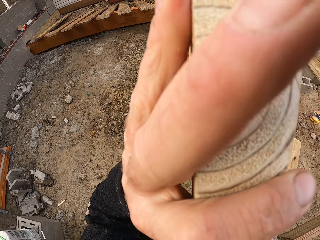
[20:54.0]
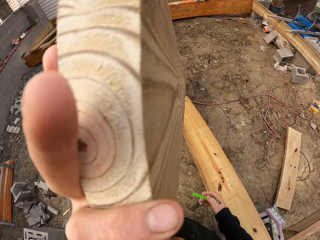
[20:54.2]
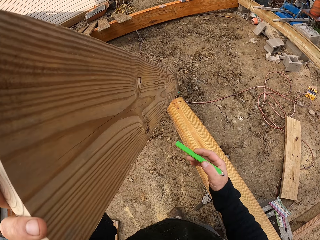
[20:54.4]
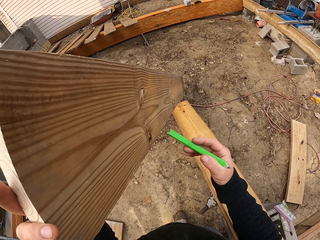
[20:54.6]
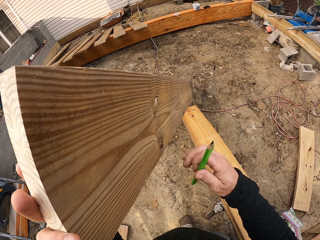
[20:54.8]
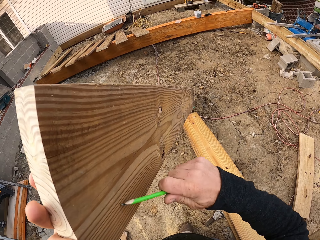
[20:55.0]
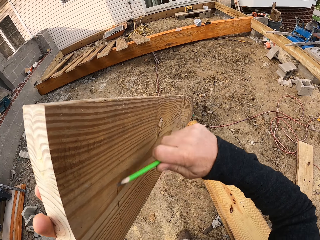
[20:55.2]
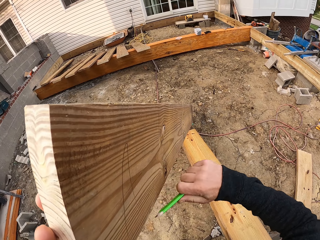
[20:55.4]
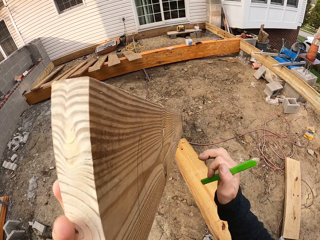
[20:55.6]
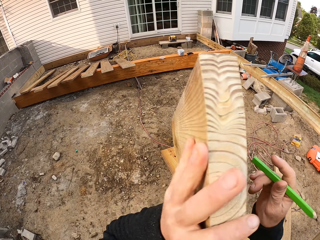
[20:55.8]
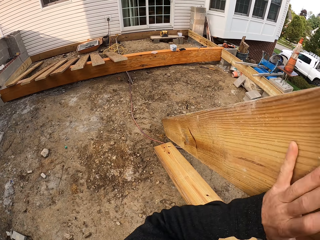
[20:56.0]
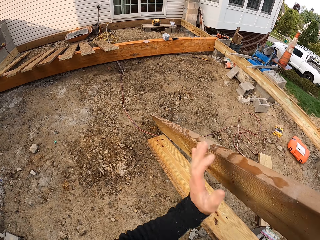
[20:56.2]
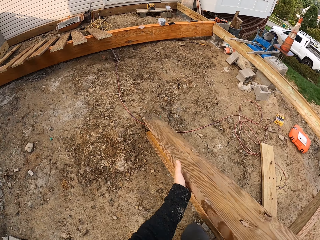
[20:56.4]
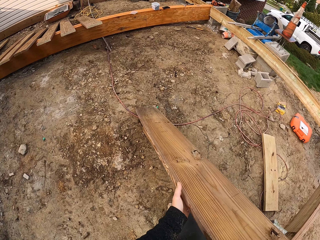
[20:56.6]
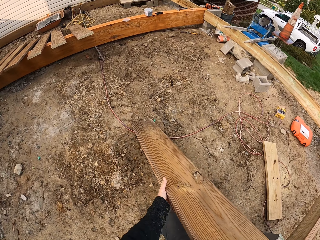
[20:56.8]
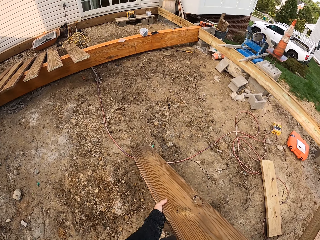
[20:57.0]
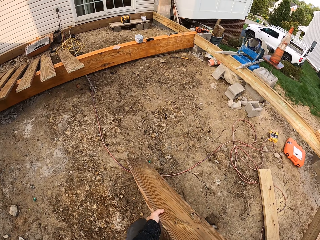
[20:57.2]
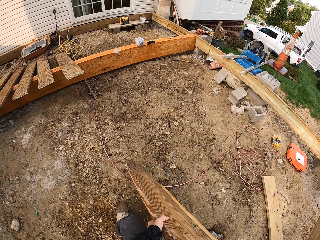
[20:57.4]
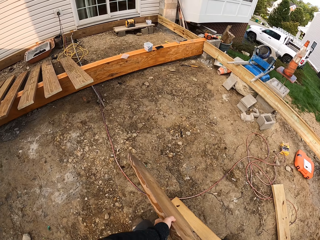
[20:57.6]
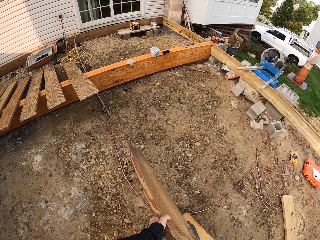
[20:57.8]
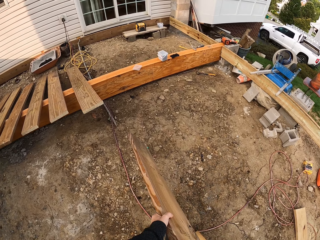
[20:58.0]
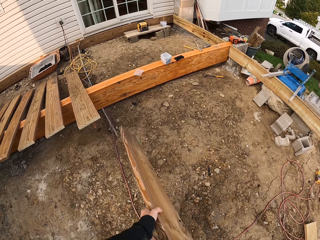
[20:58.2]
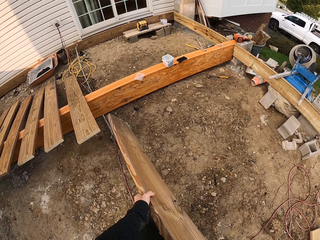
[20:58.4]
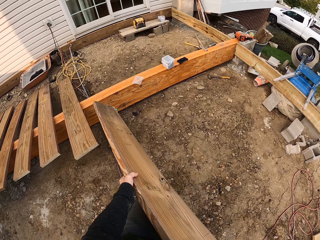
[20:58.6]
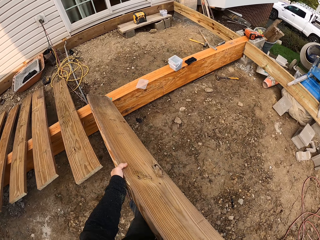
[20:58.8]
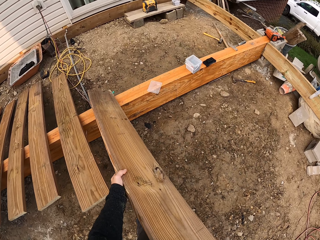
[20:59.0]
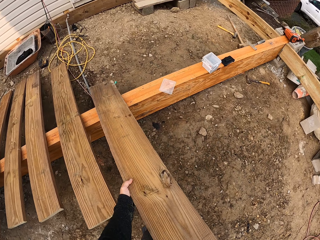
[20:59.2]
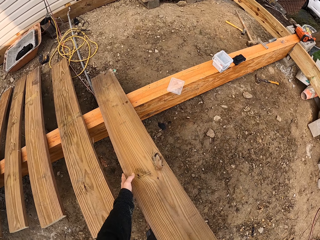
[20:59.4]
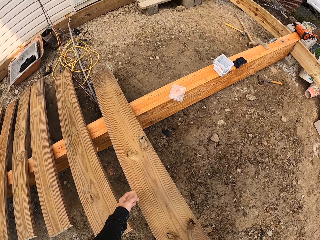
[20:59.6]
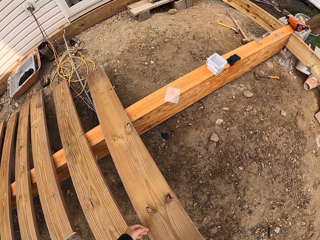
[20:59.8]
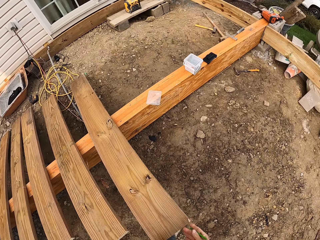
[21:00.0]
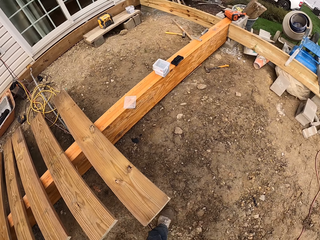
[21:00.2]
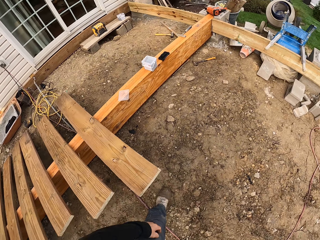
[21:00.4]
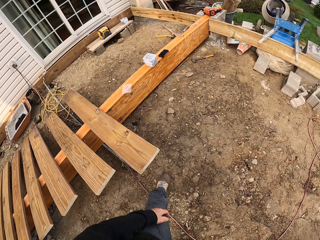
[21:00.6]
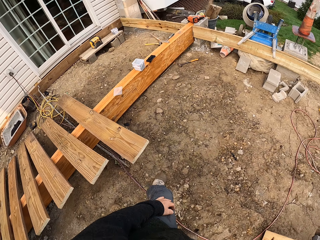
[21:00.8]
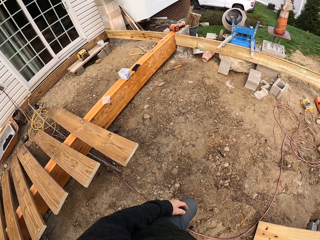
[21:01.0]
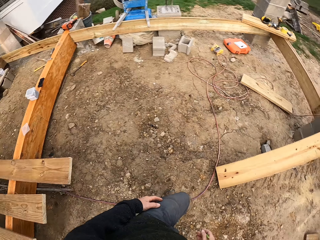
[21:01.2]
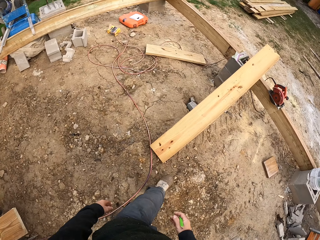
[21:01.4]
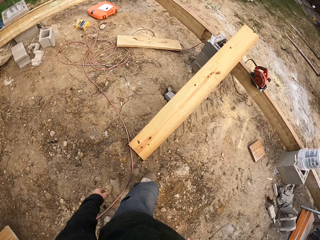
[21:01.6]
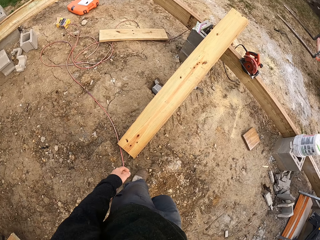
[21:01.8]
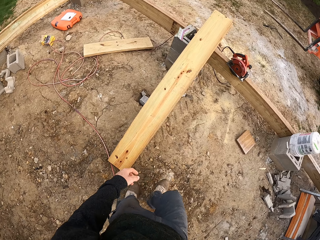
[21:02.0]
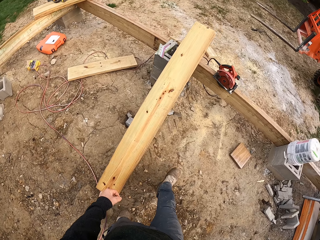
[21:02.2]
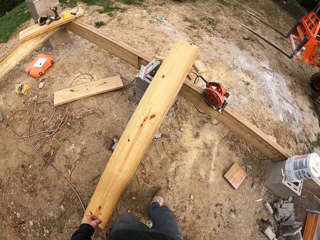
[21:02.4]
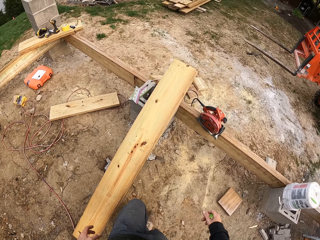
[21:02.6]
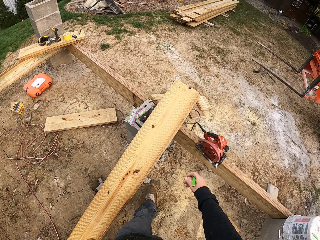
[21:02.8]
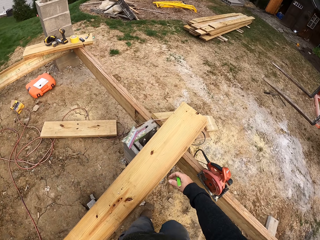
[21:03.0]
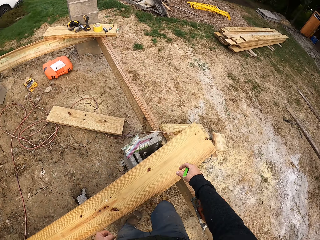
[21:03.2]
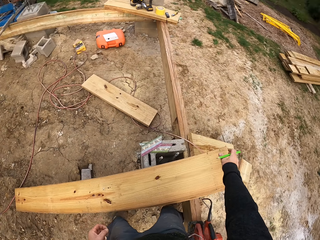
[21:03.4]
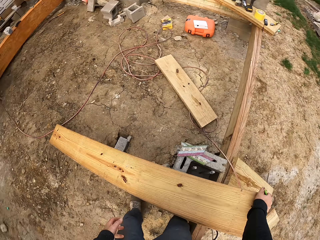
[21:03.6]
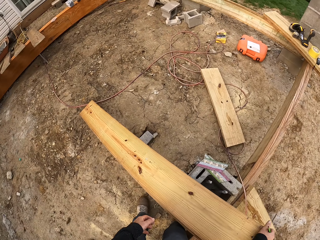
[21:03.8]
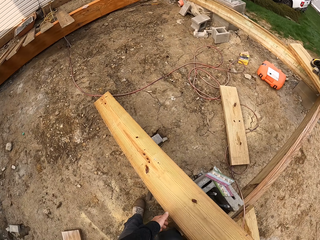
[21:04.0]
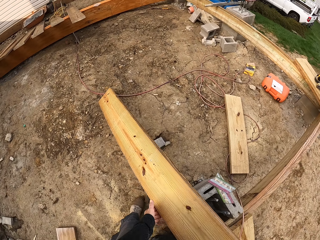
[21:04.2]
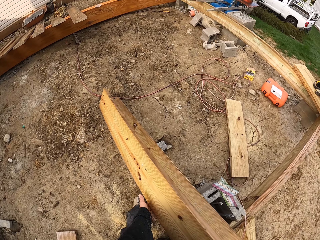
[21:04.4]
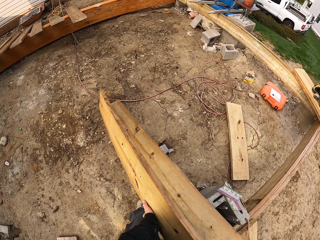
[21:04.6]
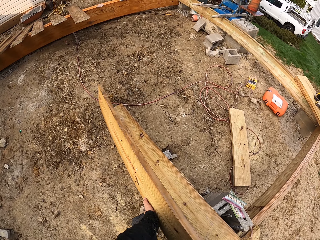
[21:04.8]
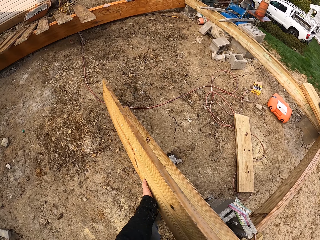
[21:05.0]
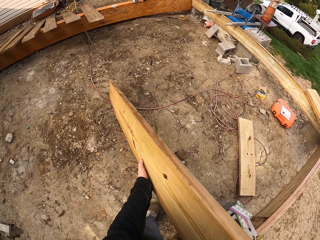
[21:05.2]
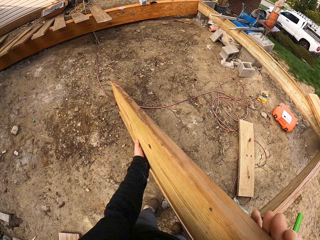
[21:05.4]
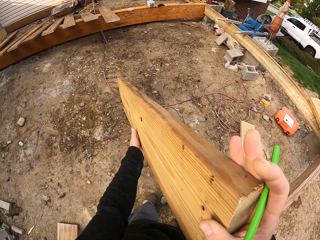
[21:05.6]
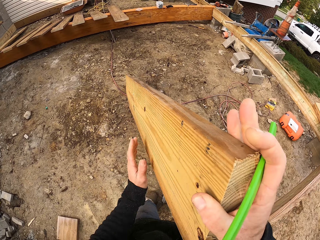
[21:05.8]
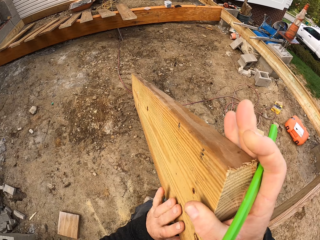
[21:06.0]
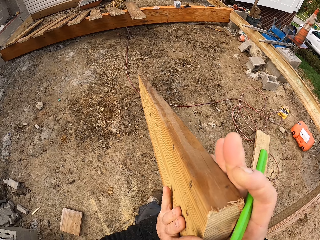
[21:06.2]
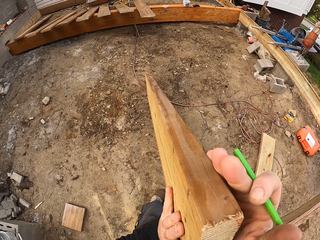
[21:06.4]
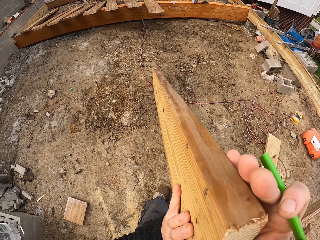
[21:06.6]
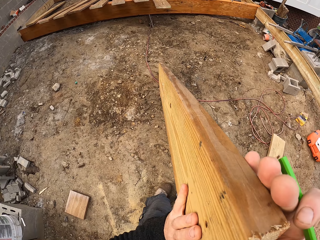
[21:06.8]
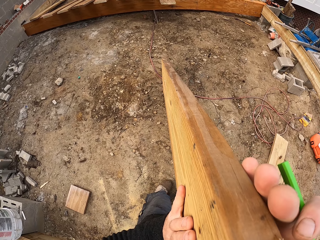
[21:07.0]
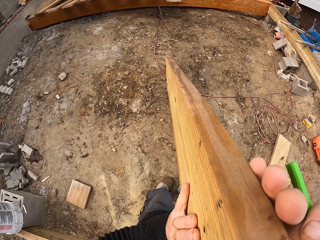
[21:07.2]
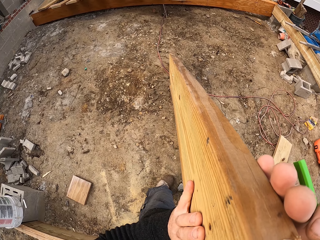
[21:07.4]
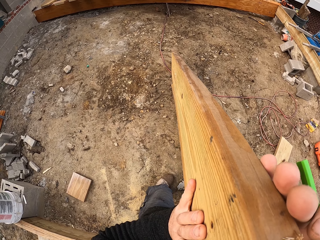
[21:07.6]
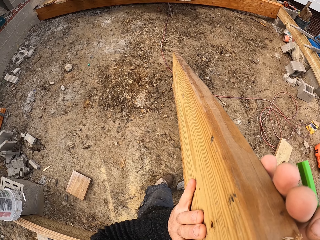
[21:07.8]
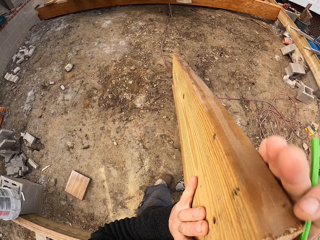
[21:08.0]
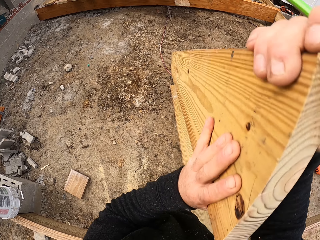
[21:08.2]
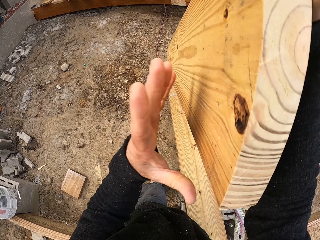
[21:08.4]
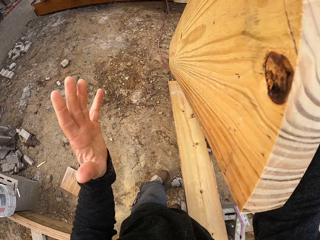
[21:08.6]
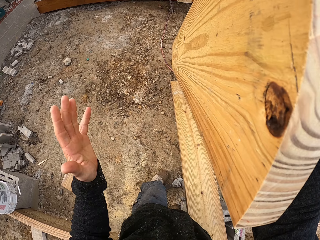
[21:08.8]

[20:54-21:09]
The camera wearer draws on the piece of wood. They carry the piece of wood, walk around the construction site with the wood, and drop the piece of wood on the ground. They hold the piece of wood, pick up the piece of wood, and look at the side of the piece of wood.

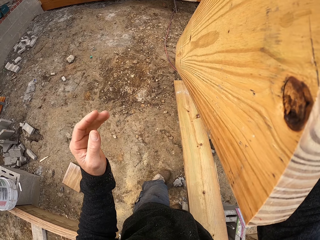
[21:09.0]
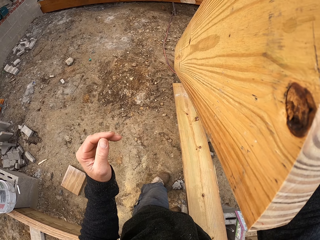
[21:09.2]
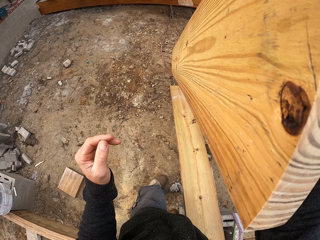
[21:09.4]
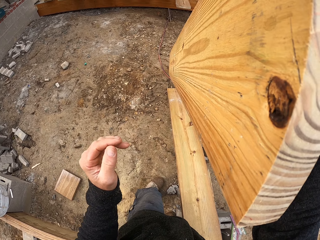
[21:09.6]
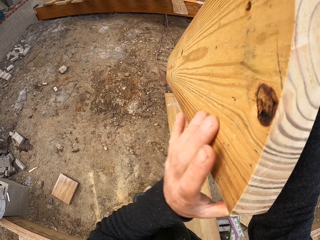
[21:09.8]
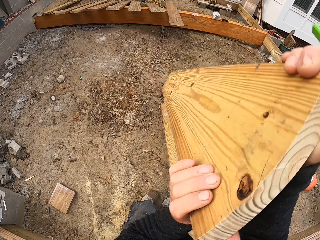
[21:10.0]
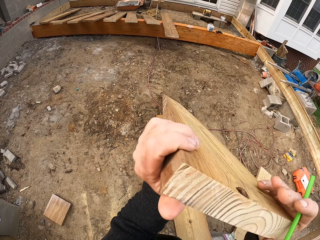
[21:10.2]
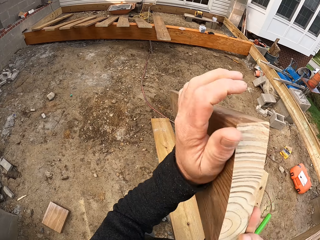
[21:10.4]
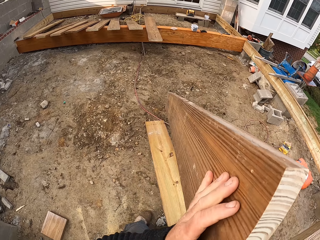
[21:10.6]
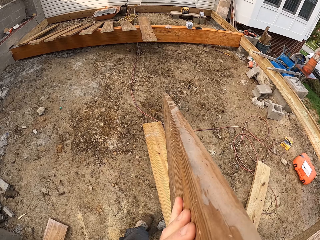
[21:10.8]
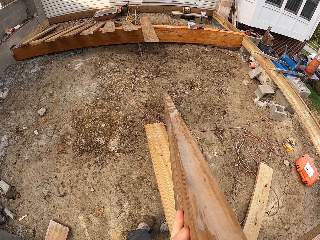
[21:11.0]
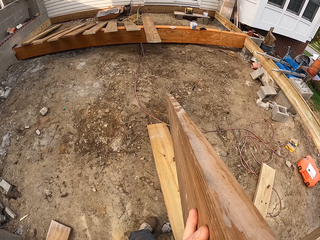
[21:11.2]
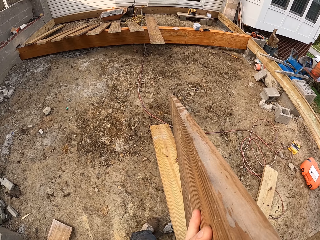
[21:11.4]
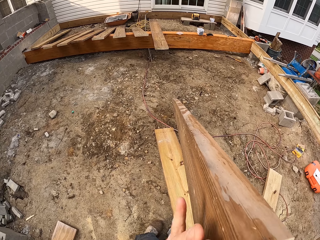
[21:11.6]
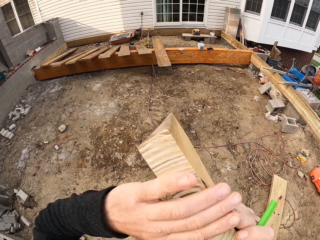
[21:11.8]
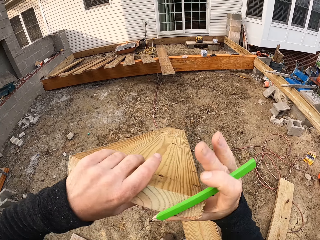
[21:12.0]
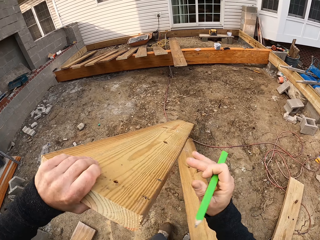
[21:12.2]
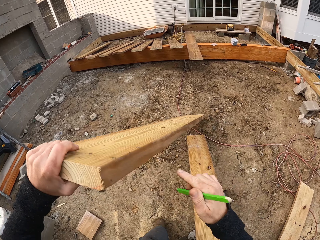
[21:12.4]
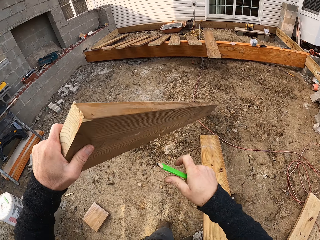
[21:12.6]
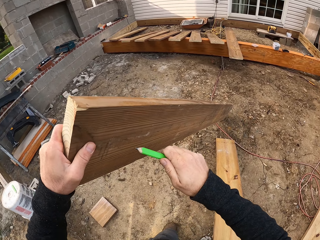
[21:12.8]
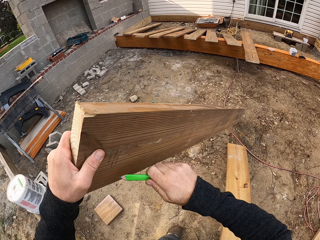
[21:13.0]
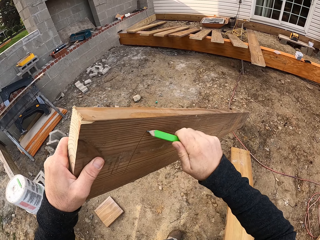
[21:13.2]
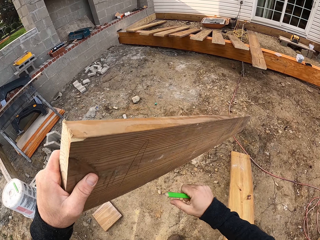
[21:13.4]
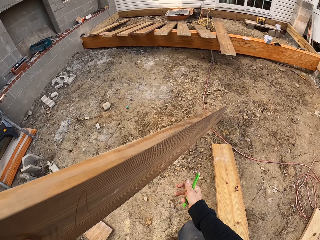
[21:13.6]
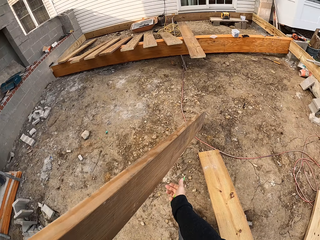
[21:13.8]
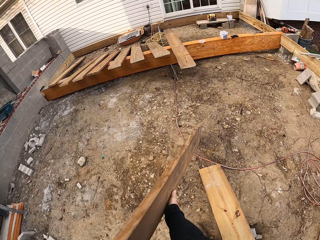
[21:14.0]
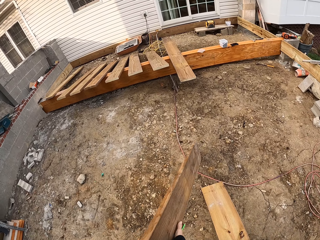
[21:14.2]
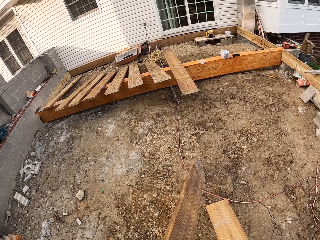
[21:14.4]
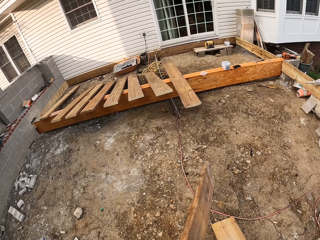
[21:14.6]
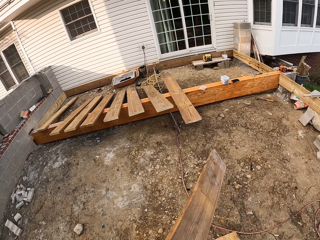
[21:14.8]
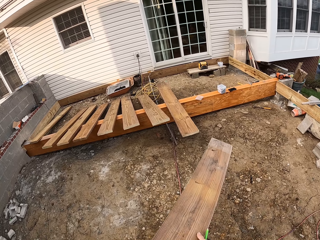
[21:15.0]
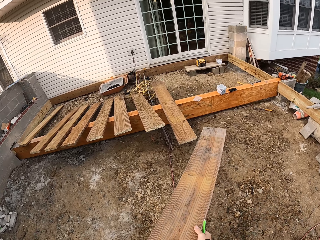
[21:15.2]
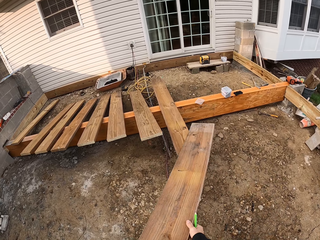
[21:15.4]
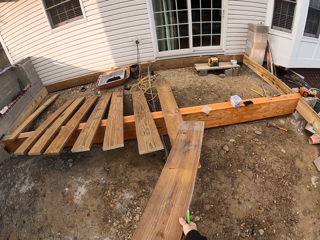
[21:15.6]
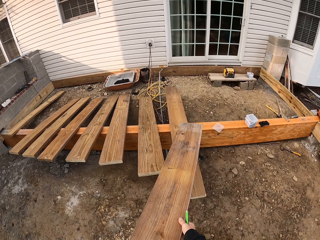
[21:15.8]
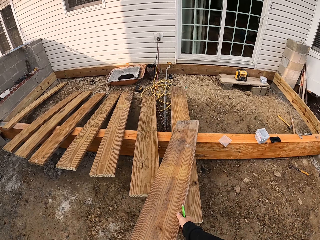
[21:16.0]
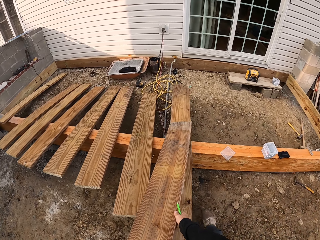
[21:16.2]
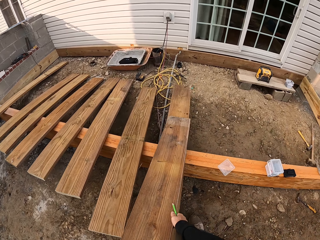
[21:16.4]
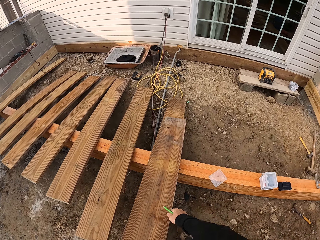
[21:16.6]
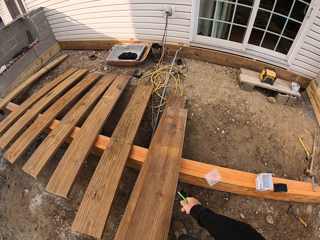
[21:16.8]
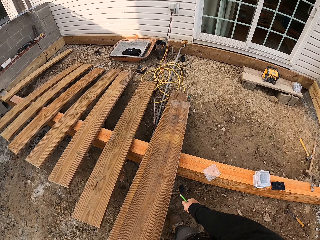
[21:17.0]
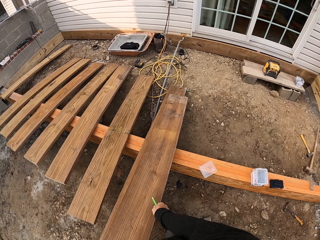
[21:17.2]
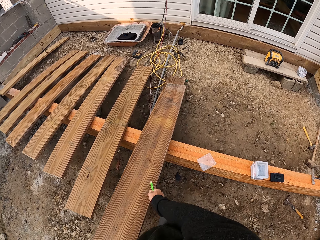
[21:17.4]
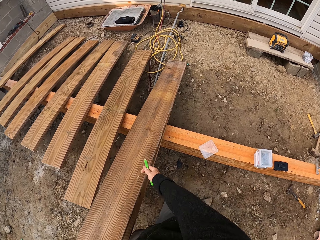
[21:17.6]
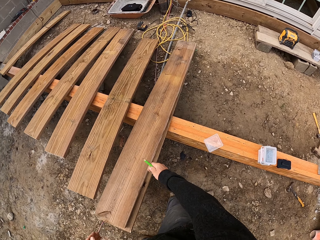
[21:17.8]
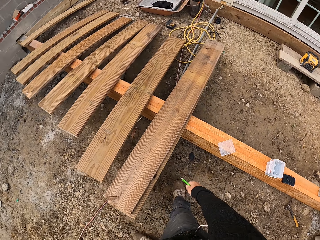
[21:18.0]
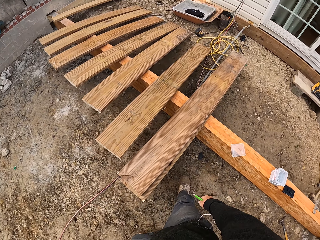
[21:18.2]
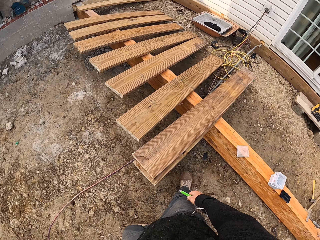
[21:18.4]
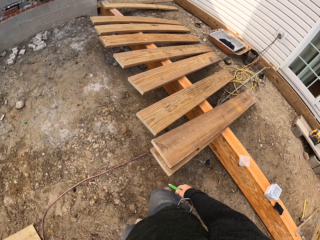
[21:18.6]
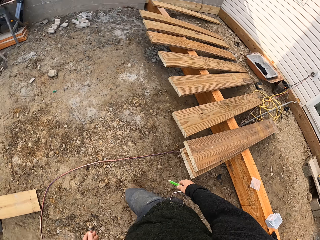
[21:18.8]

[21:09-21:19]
The camera wearer turns the piece of wood. They mark on the piece of wood, carry the piece of wood, and put the piece of wood on top of another piece of wood.
